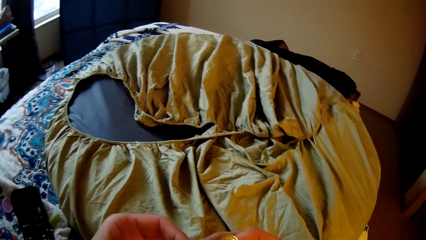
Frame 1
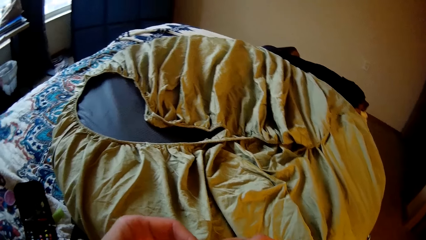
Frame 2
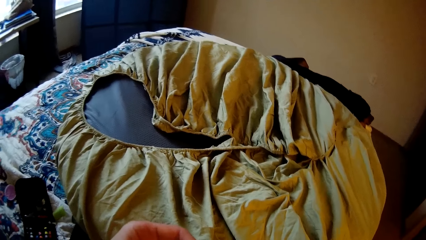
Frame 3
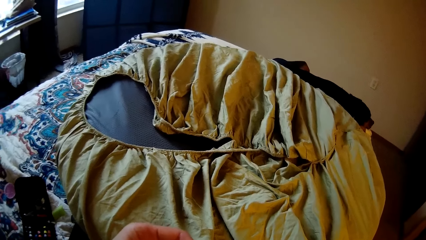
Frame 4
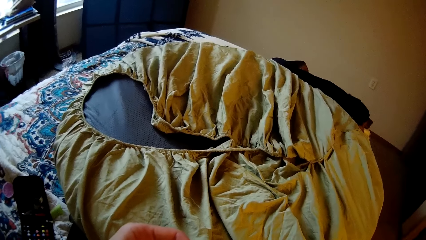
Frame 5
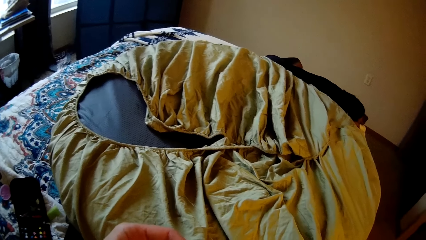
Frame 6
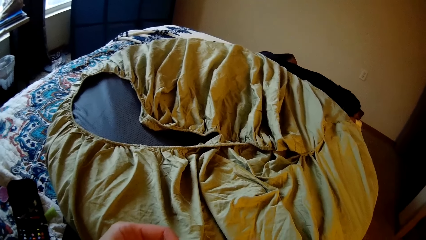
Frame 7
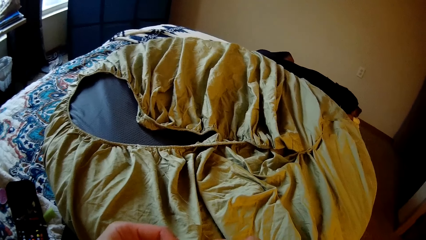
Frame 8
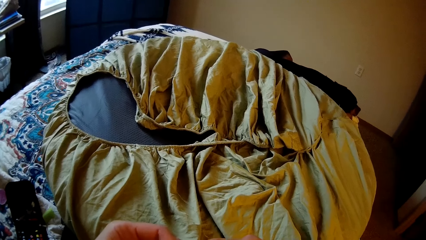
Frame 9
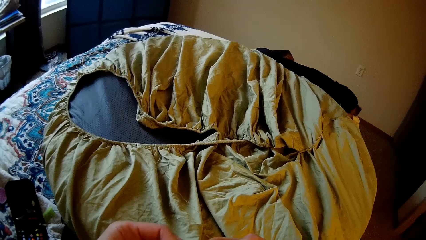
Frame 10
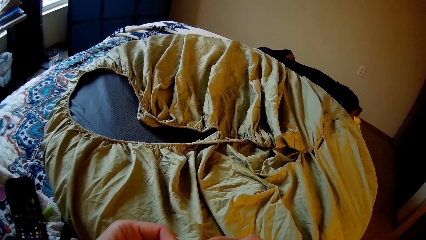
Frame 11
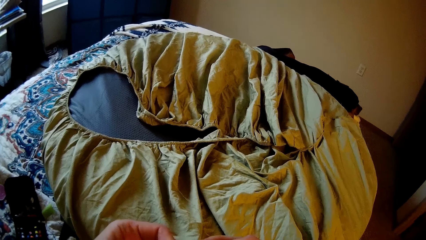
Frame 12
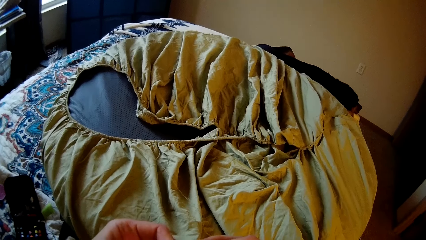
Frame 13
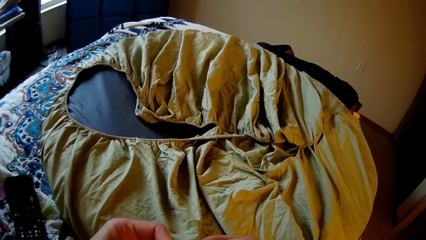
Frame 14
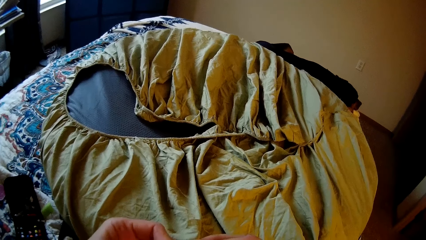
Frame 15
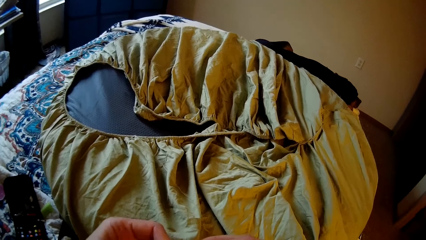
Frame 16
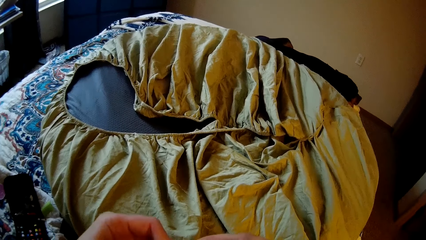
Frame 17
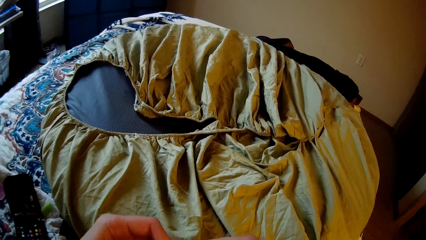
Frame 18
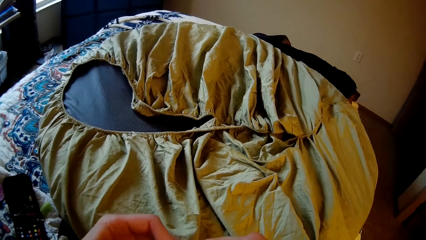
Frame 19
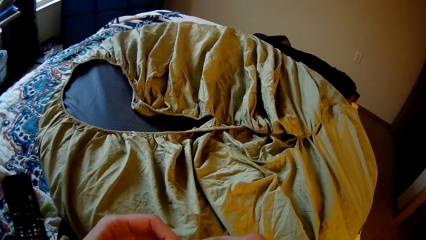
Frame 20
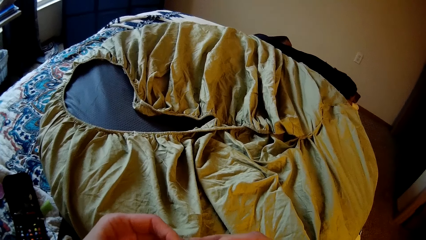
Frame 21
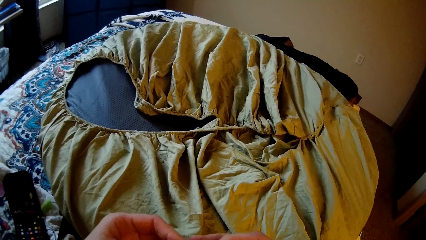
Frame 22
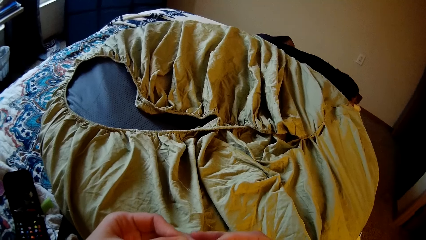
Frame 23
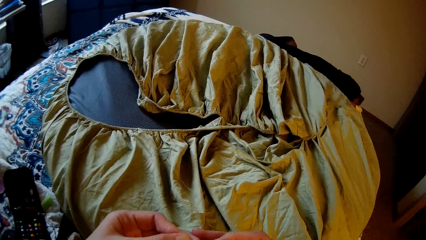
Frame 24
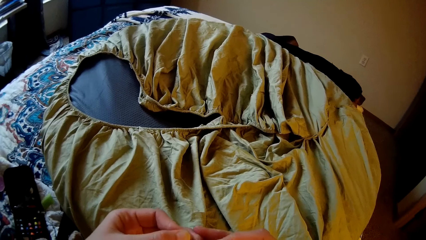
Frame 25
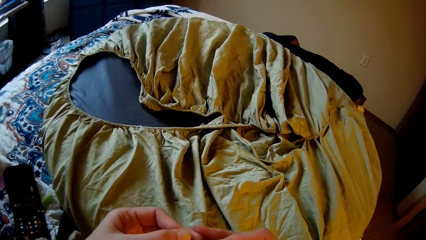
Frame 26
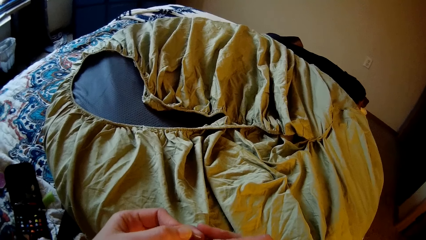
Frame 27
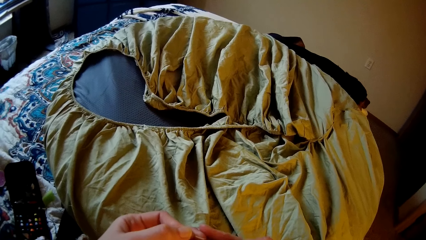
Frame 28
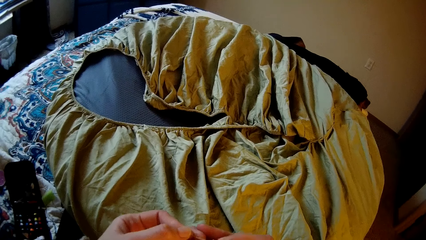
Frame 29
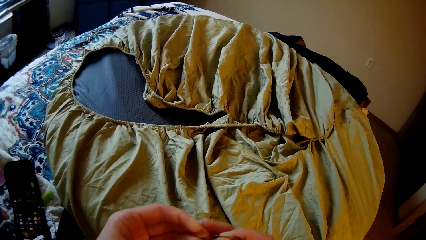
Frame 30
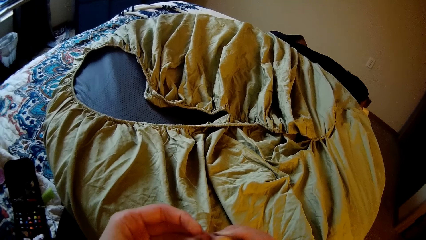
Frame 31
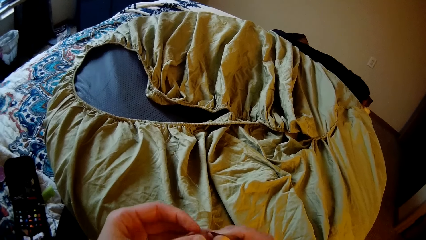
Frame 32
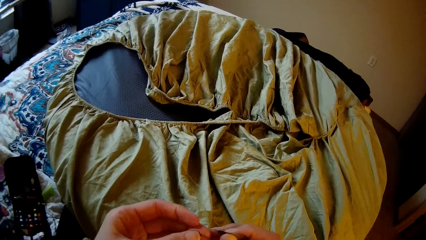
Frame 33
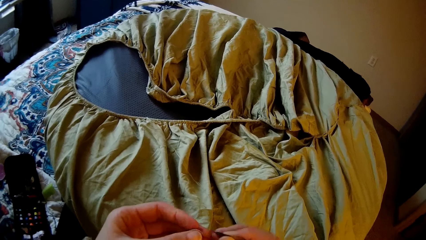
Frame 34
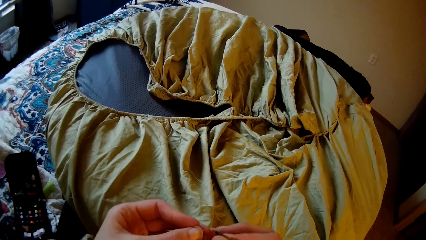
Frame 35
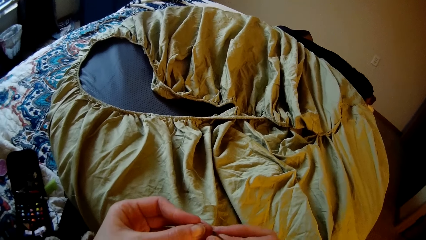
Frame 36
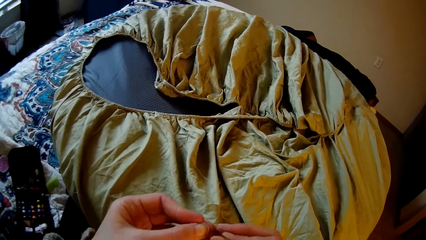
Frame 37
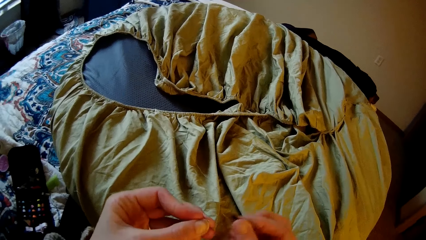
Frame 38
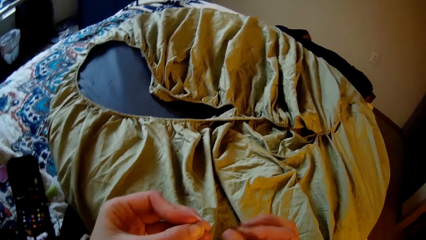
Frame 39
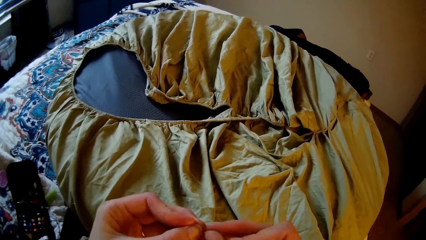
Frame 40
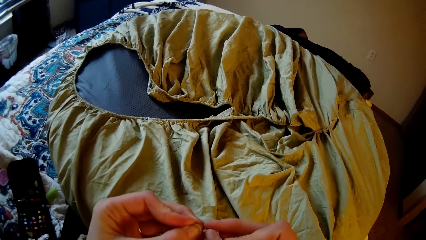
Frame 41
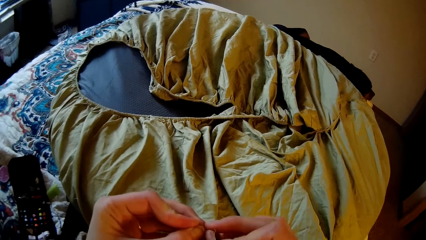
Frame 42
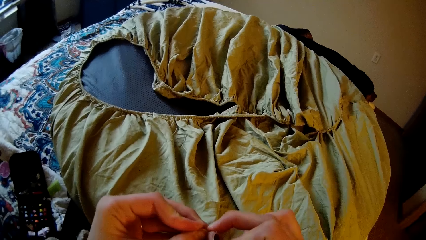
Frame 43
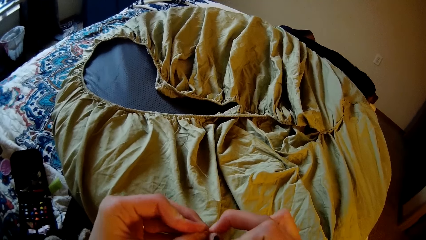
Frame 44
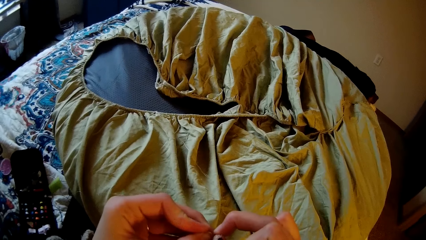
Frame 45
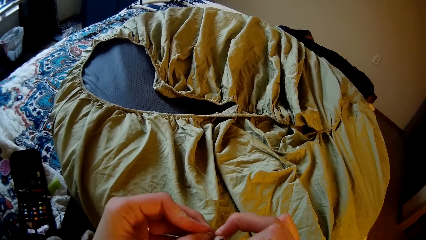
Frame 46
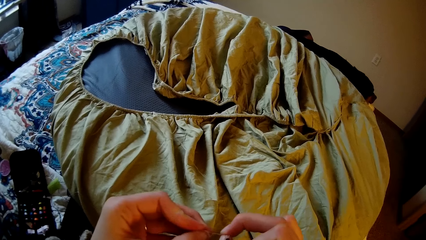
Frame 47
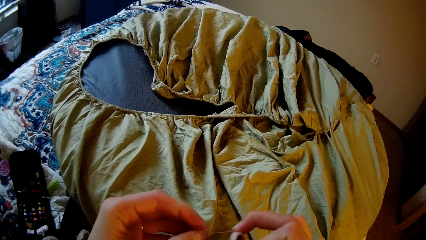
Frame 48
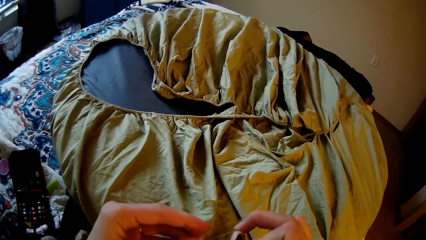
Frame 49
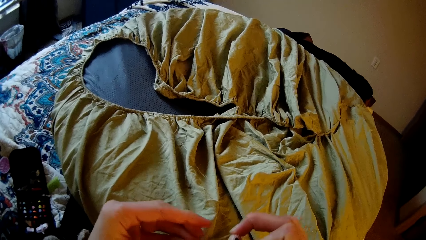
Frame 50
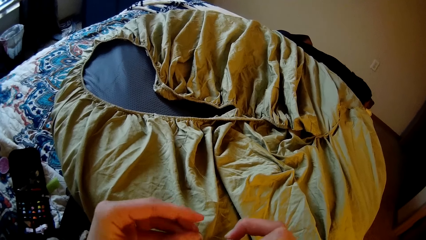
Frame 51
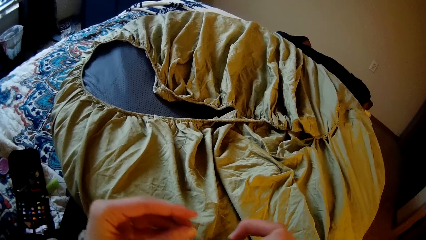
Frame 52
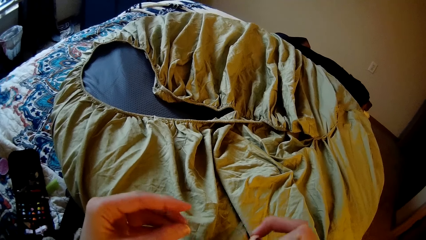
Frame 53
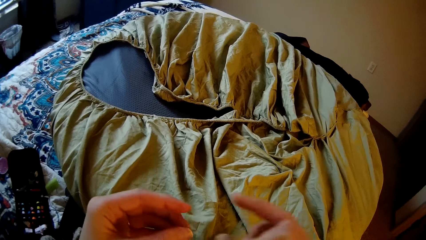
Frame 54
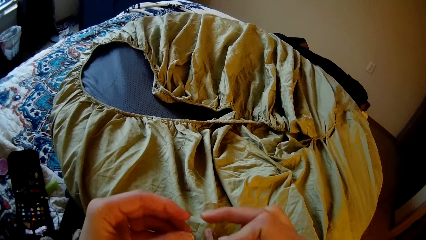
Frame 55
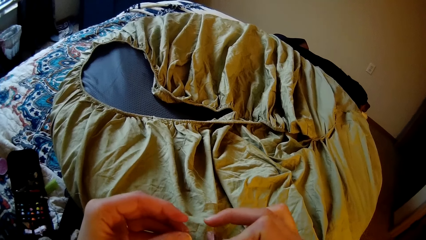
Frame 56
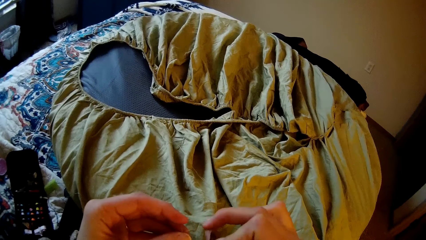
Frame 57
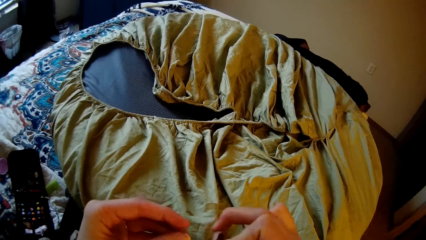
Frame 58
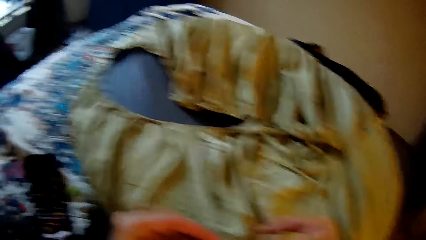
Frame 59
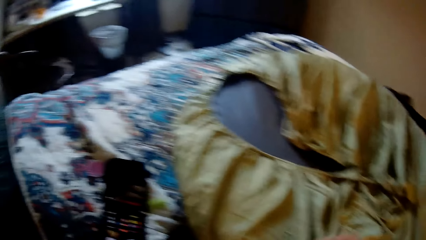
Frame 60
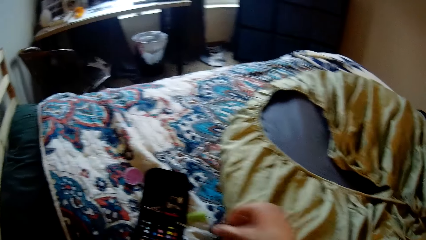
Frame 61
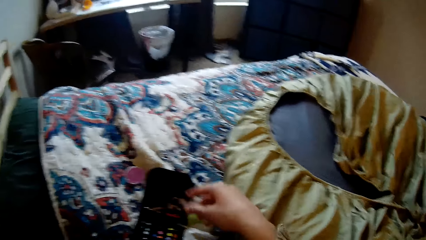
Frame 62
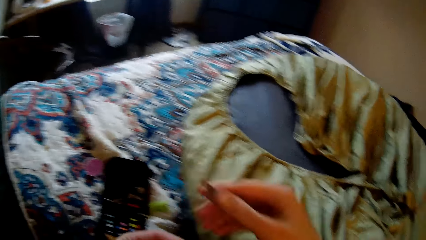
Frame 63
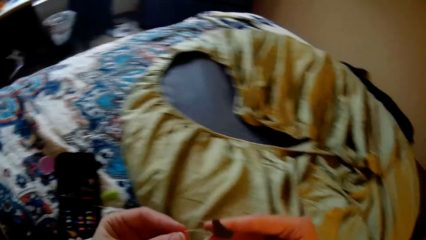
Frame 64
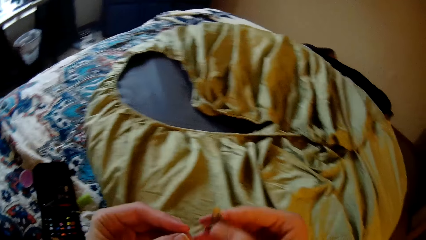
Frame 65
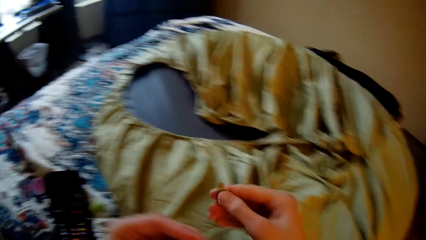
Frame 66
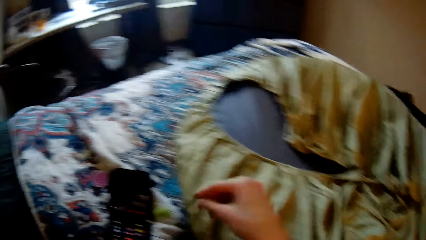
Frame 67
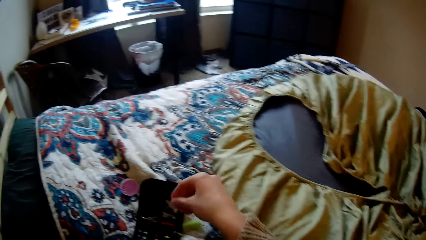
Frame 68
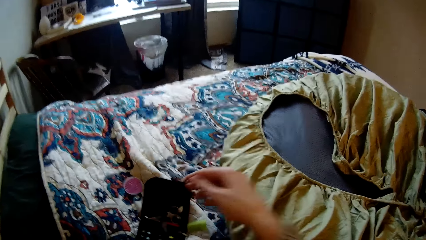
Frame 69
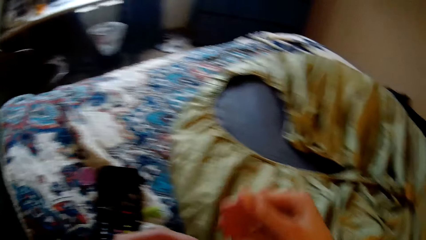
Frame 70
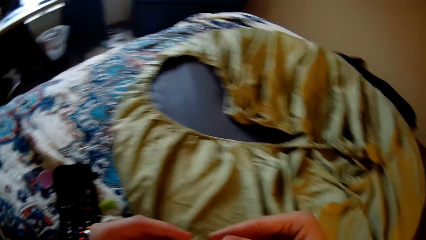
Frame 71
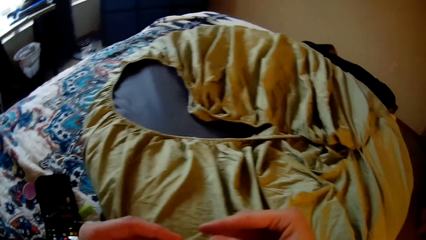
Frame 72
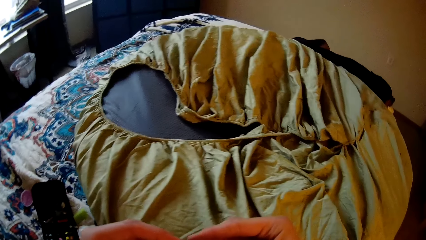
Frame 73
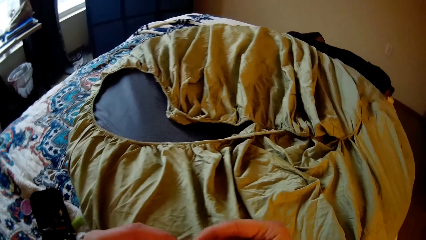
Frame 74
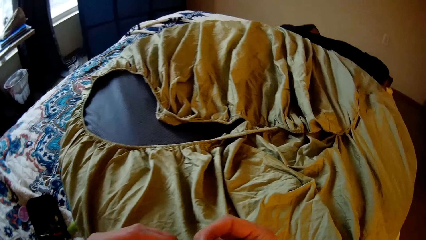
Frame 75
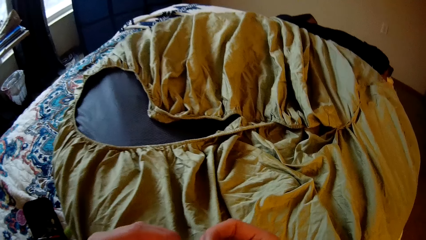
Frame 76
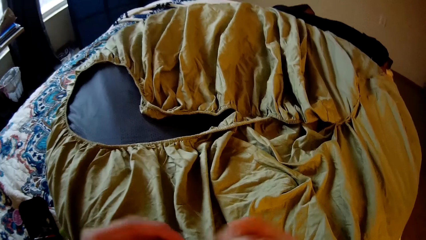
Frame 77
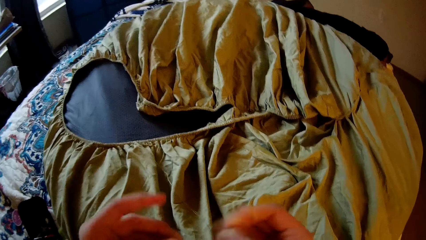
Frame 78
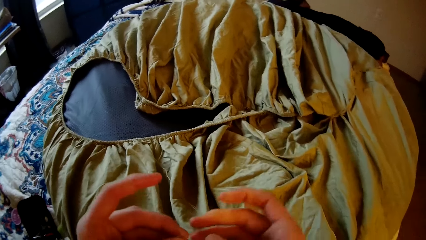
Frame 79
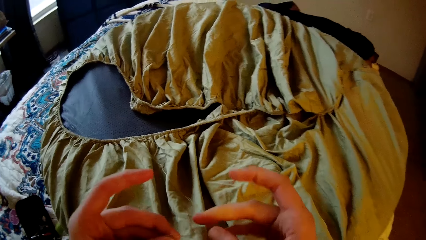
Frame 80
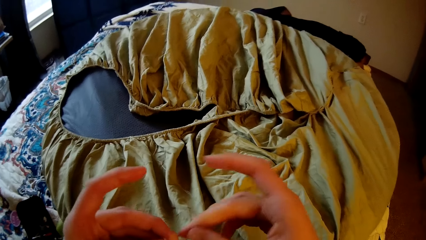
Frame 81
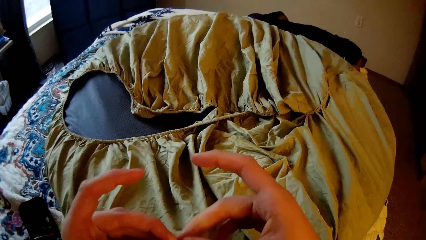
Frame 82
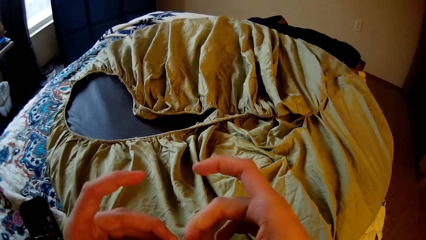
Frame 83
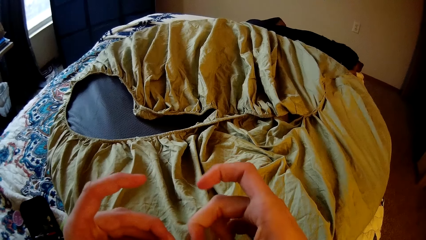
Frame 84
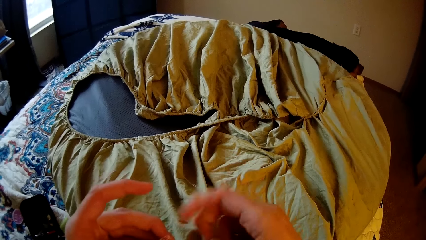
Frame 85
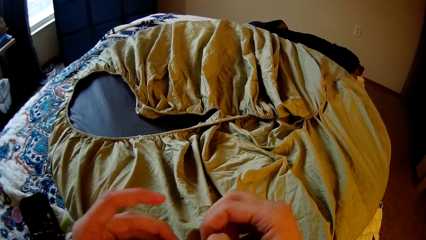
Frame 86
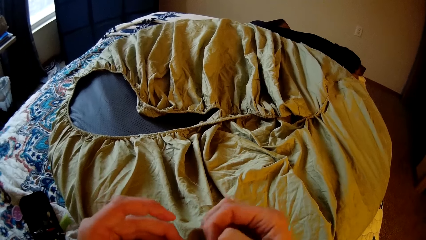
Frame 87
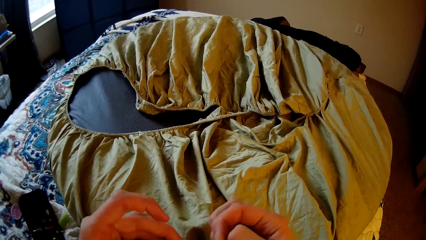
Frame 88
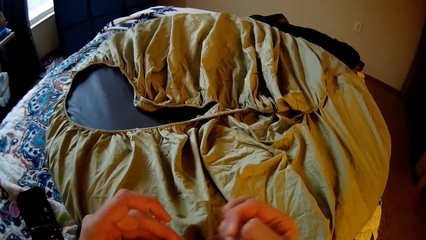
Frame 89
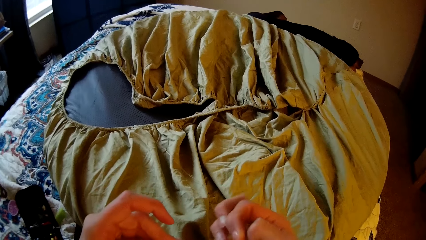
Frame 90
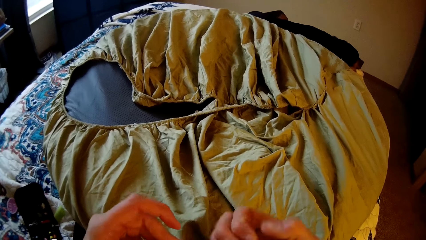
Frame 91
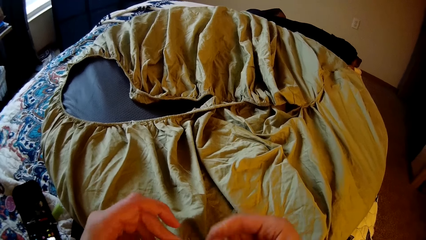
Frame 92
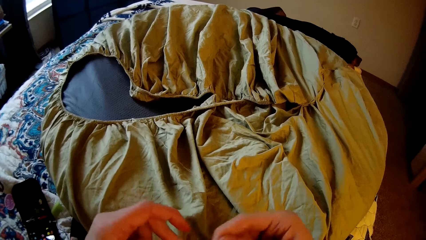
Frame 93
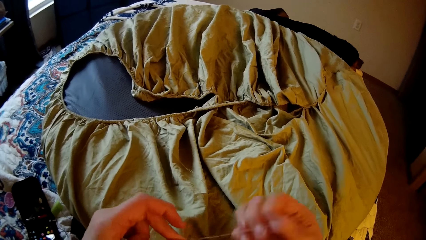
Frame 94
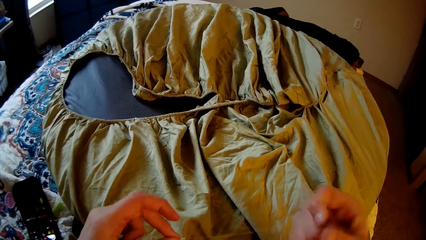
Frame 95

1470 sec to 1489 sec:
The camera wearer drops the needle threader on top of the bed, on the purse. They pull the thread and put the thread in the needle.
